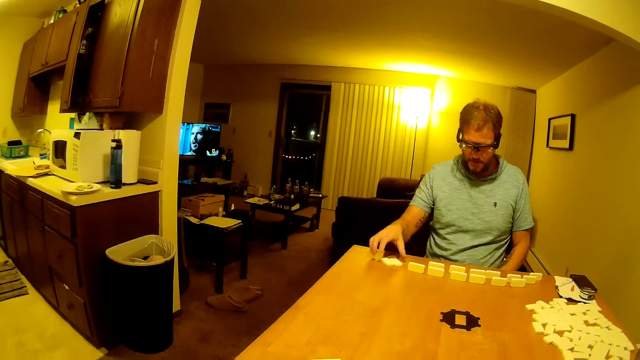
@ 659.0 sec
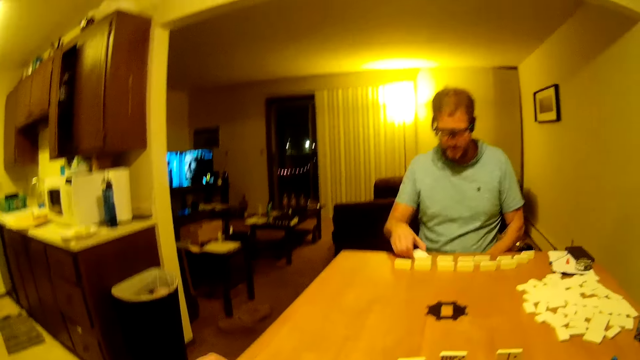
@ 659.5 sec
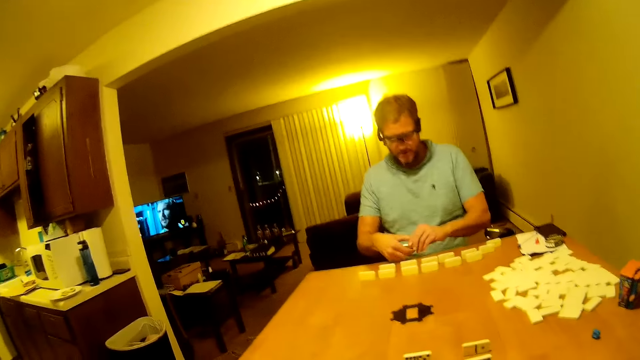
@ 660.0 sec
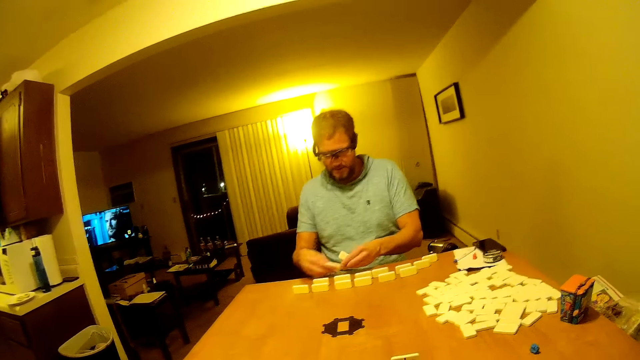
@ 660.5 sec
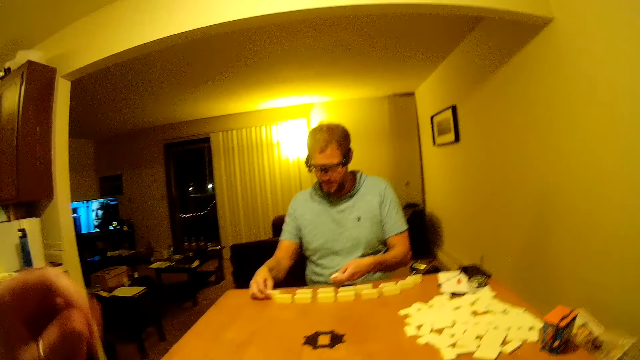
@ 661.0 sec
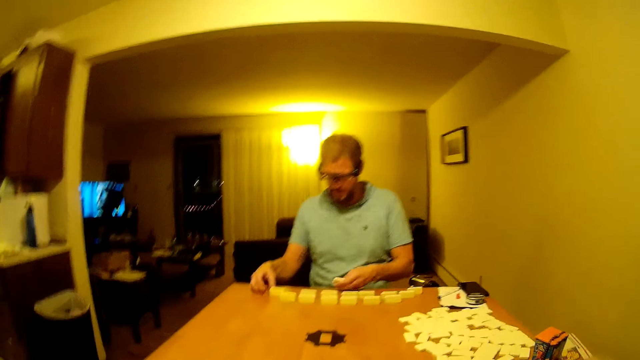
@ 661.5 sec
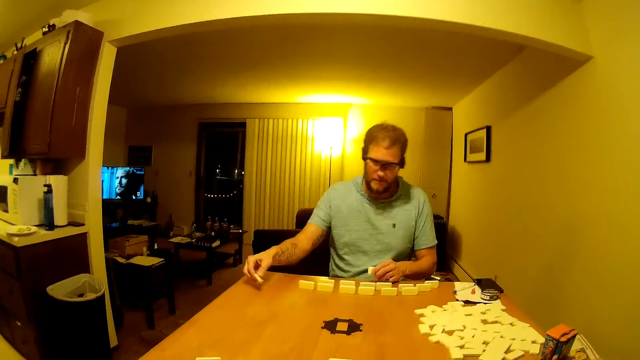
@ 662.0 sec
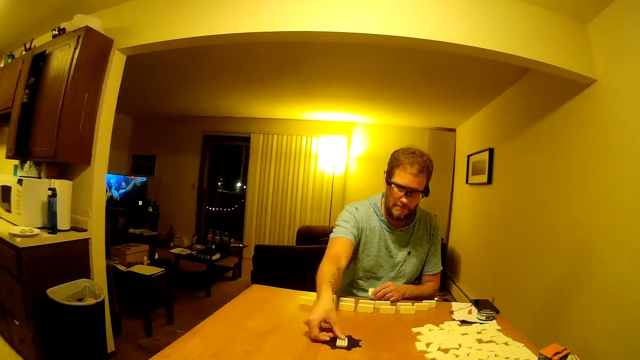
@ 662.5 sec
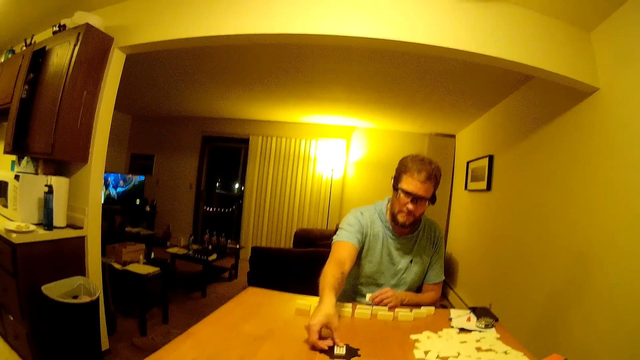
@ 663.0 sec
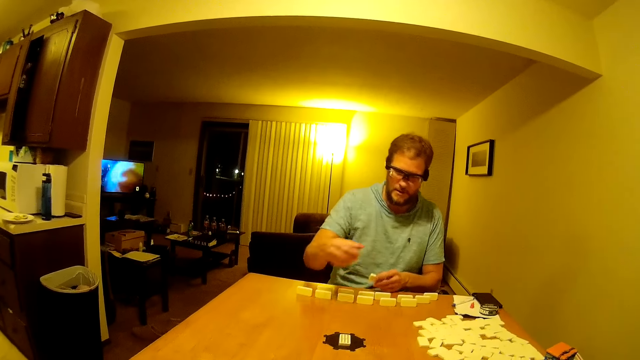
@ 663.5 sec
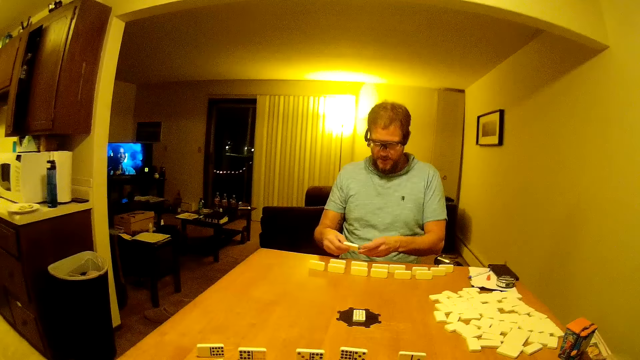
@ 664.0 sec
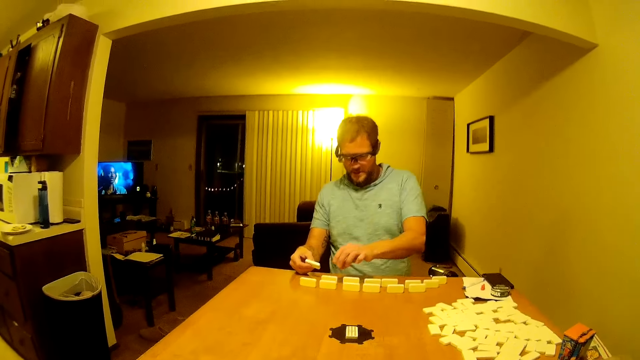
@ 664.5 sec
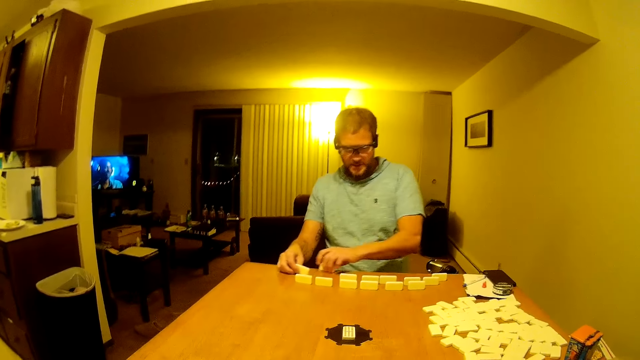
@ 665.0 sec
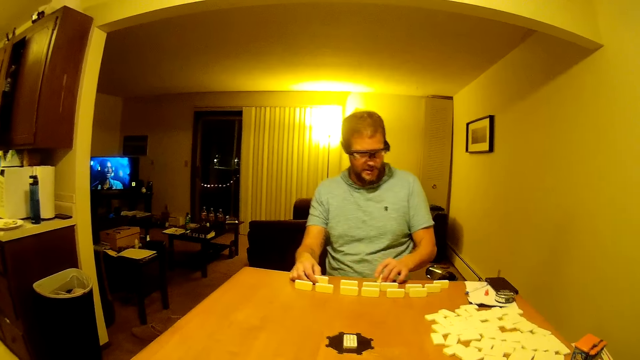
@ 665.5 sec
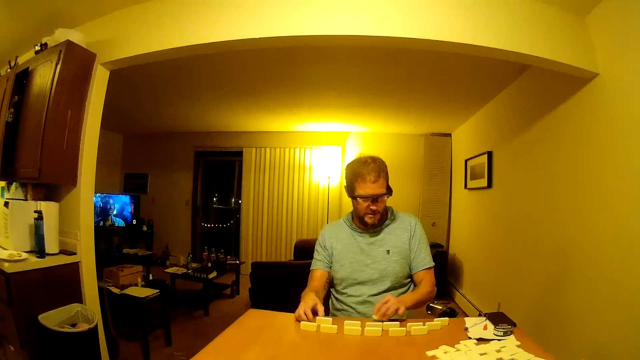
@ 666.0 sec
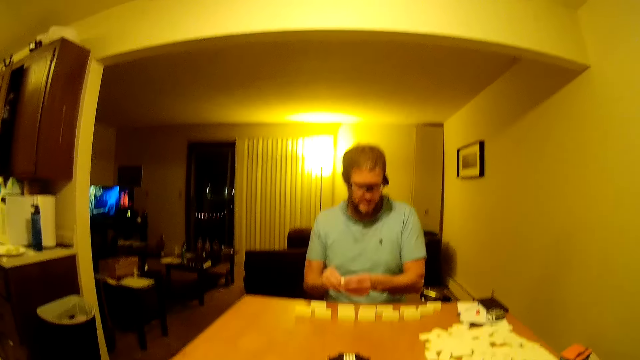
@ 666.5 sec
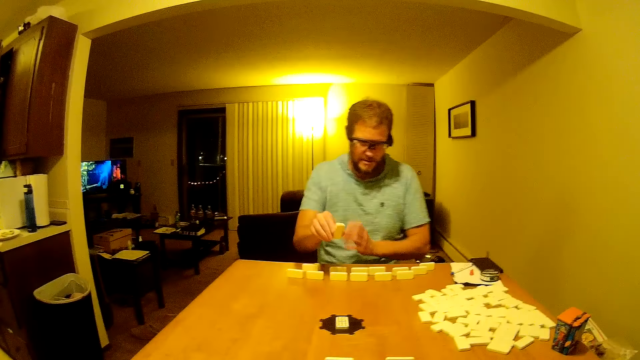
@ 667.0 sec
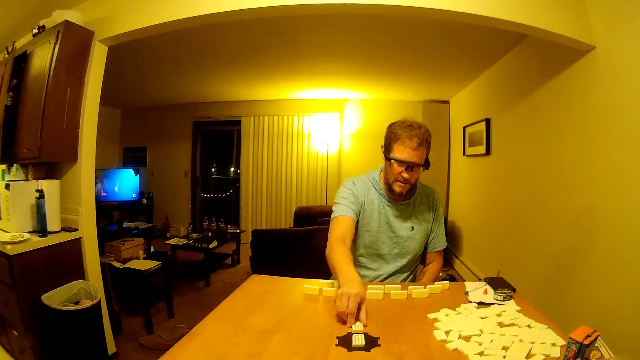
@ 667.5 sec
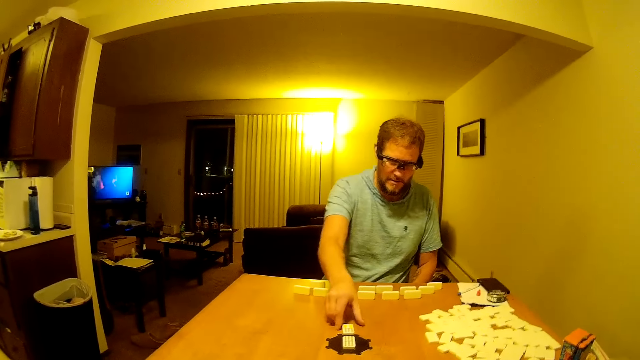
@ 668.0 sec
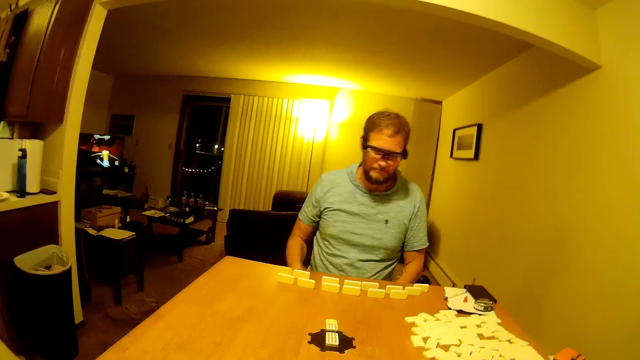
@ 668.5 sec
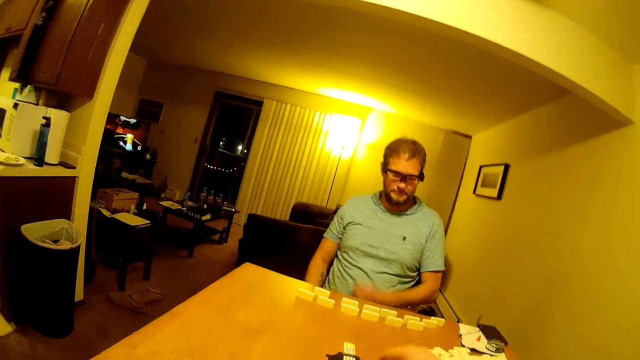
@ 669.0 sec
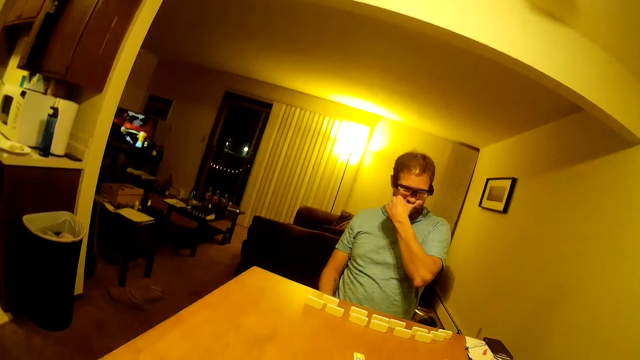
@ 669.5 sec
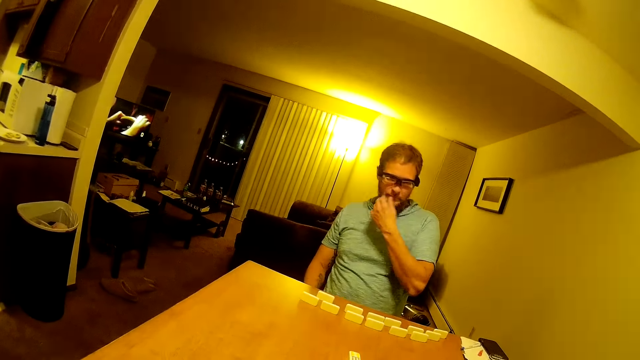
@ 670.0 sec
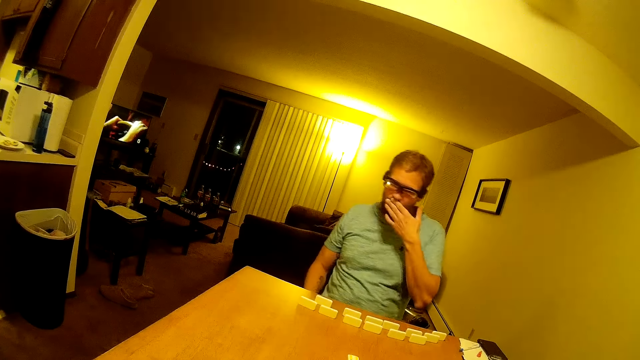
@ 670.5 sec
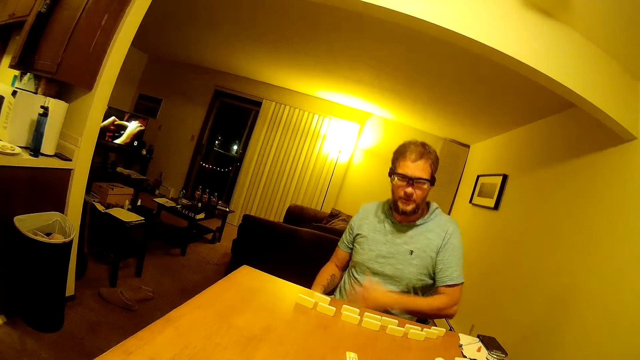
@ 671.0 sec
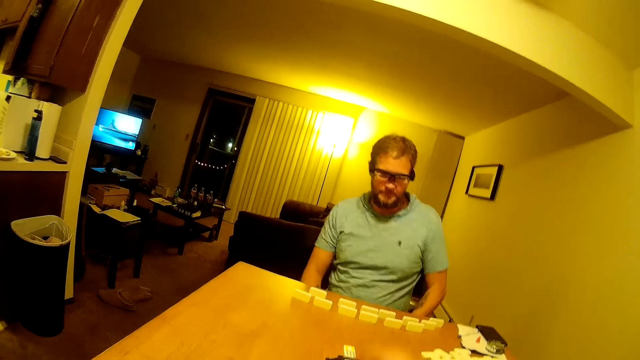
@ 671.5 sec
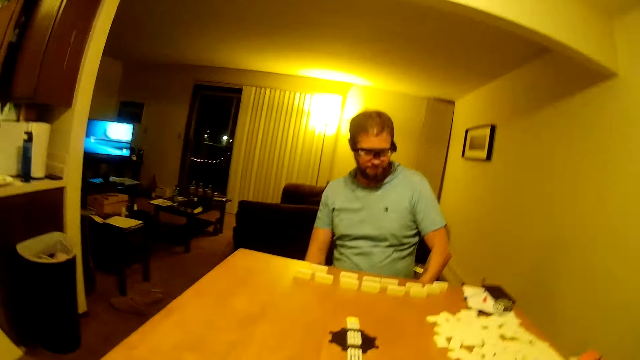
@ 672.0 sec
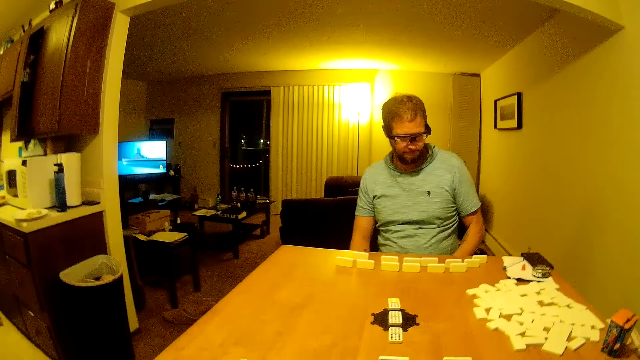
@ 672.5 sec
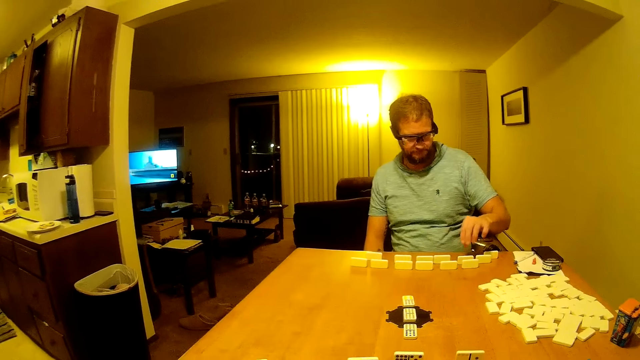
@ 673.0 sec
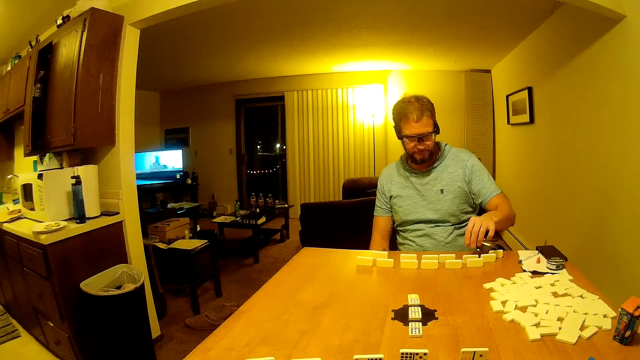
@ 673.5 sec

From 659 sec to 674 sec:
A man picks domino pieces and passes a domino piece to the left hand. The camera wearer interacts with the man. The man places a domino piece on the table, picks the domino piece, and places the domino in the middle of the table. The man passes the domino piece to the right hand, moves the domino piece on the table, and places the domino piece on the table. The man picks the domino from the table, passes the domino piece to the right hand, and places the domino in the middle of the table. The man looks around and rubs the nose. The camera wearer moves the hand.

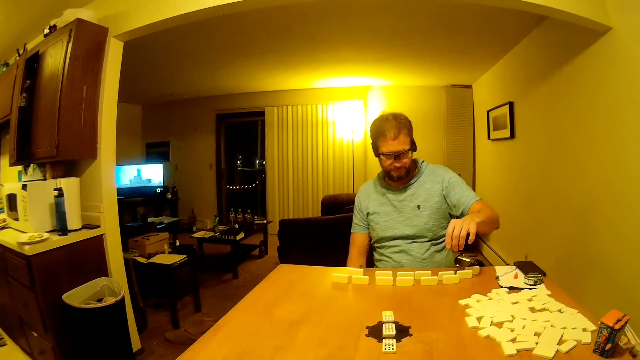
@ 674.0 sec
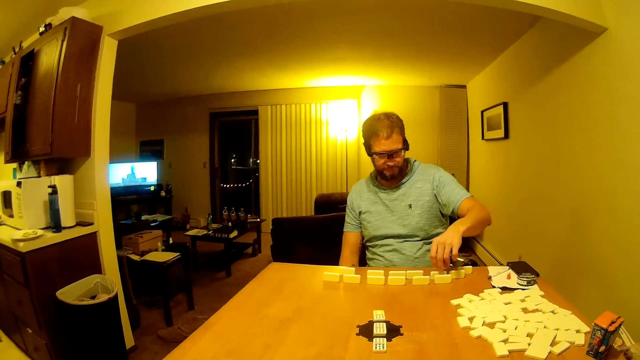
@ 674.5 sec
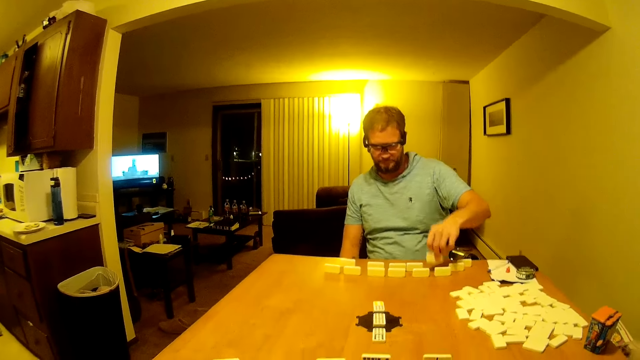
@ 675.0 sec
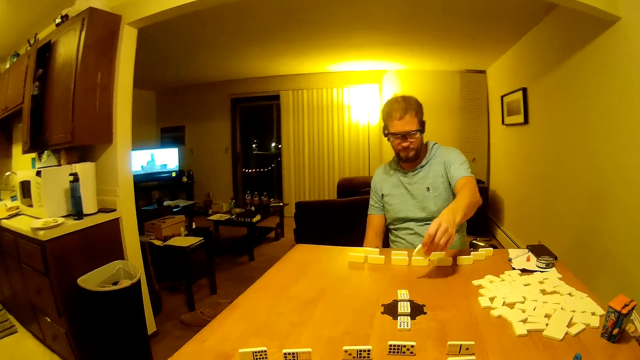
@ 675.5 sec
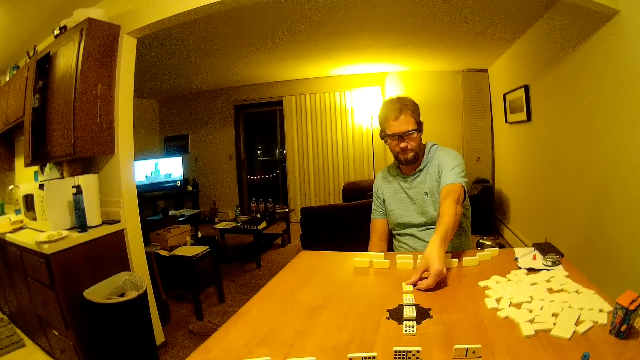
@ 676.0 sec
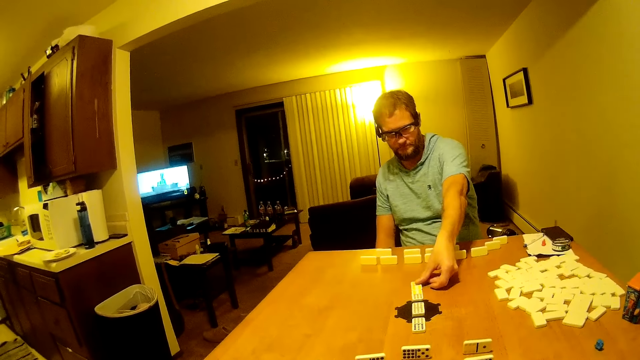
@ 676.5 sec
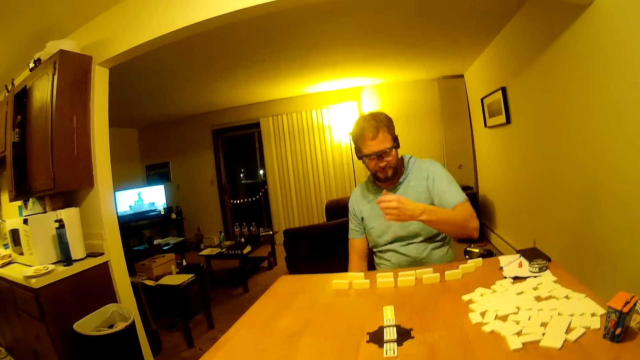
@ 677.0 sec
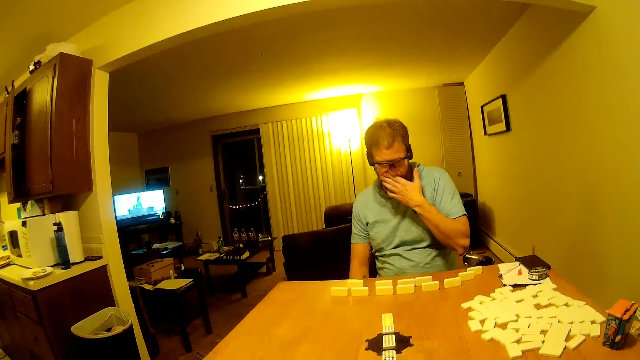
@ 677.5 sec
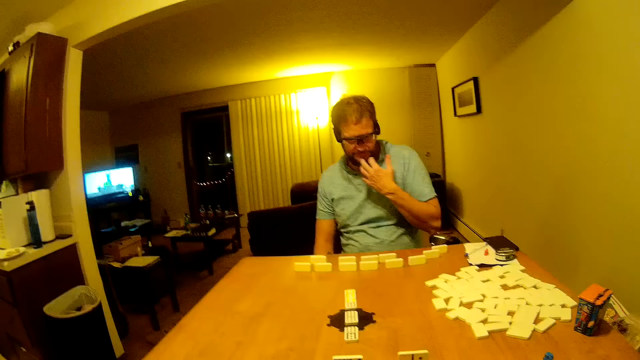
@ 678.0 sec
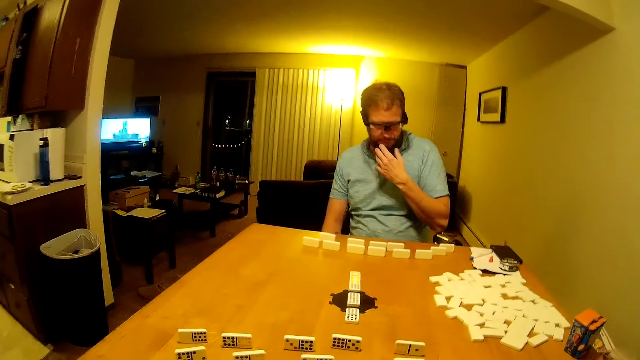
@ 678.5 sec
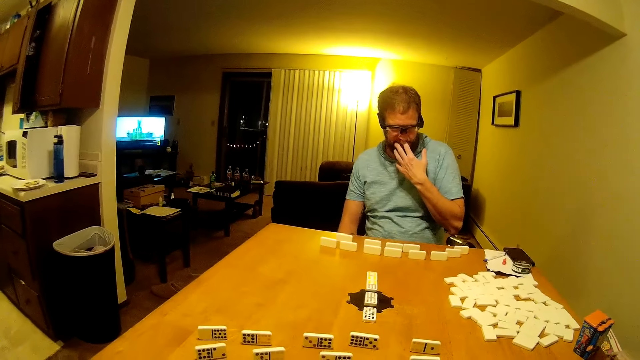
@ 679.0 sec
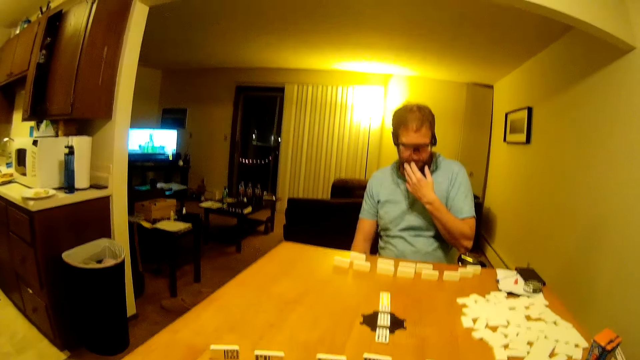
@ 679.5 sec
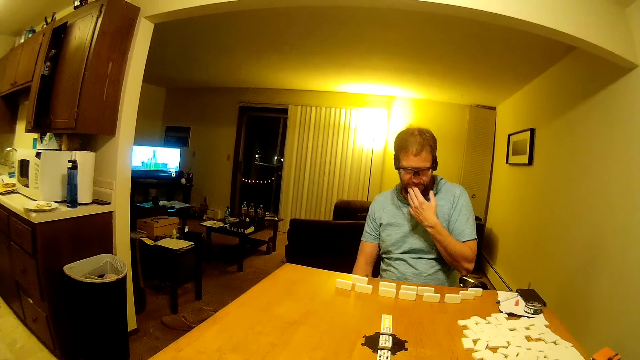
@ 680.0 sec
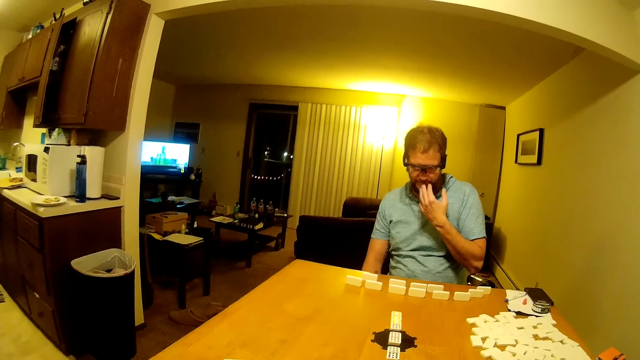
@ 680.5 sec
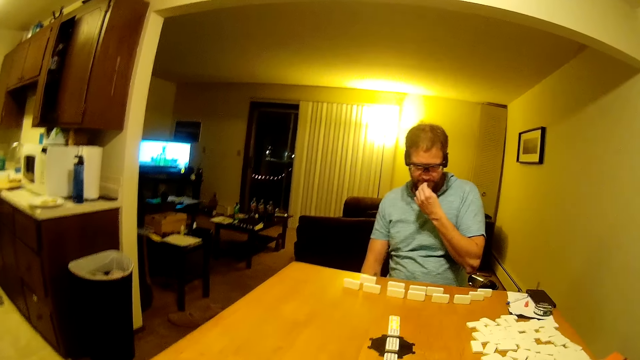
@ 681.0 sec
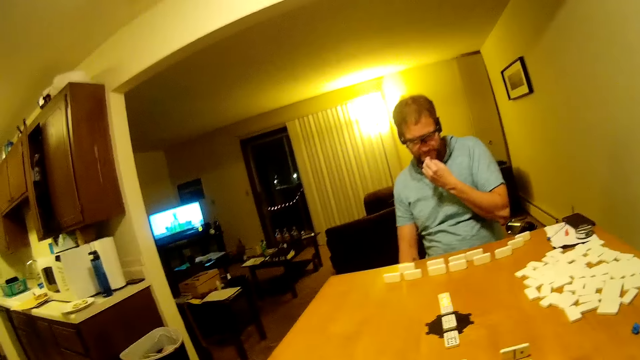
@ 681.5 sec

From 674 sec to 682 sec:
A man picks the domino from the table and places the domino in the middle of the table. The man rubs the face.
